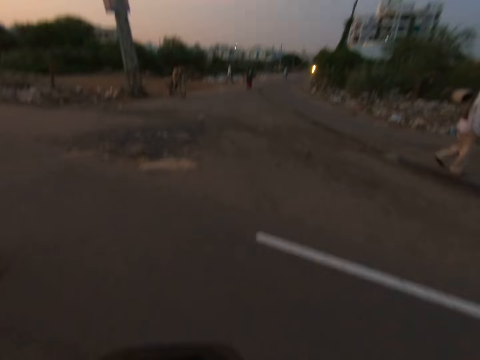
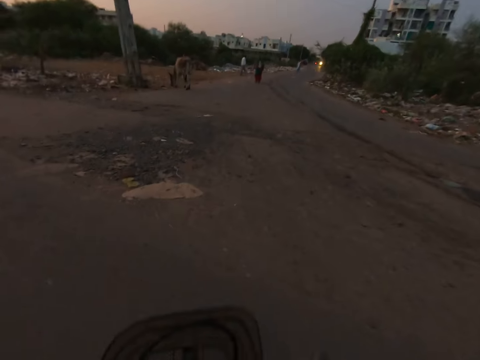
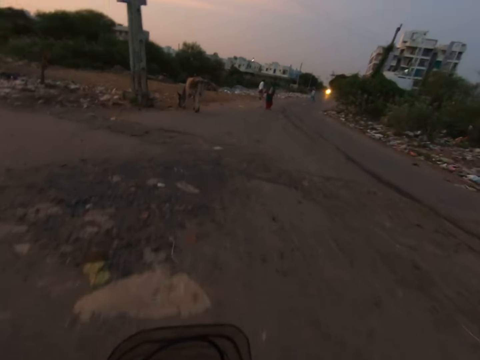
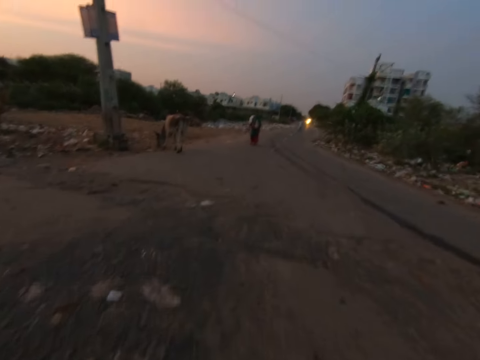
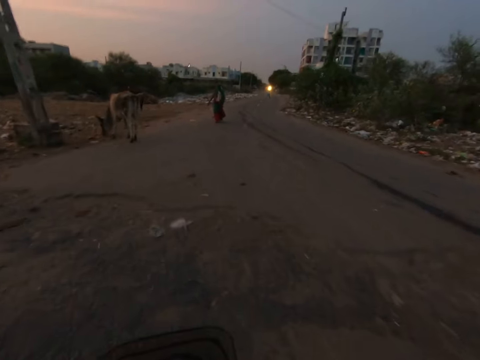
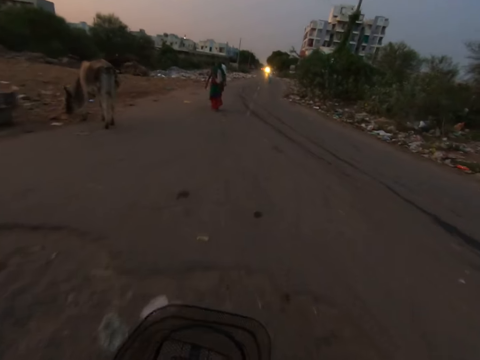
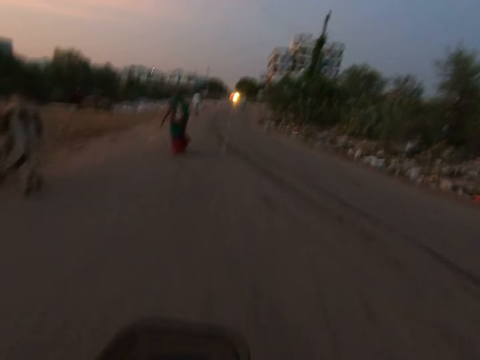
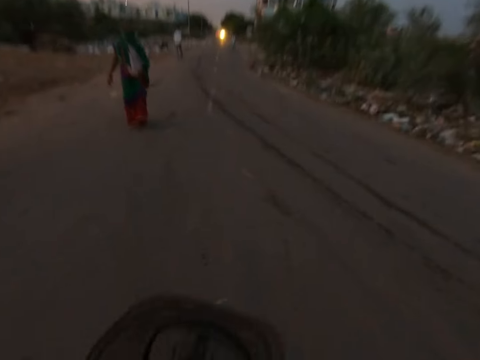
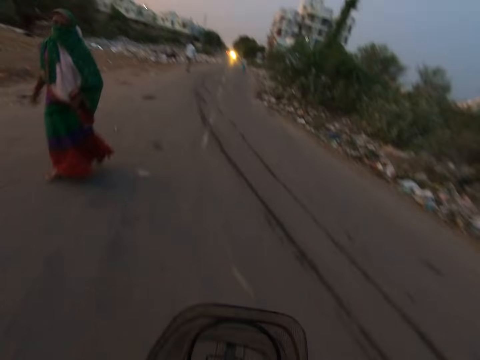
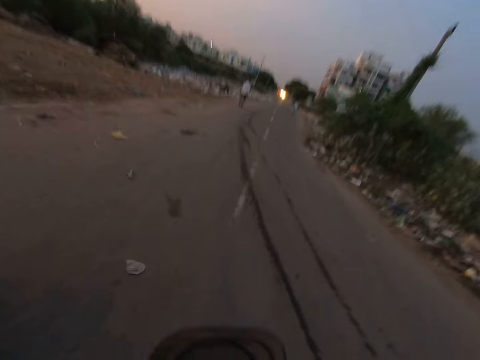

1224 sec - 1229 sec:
The camera wearer rides a bicycle.

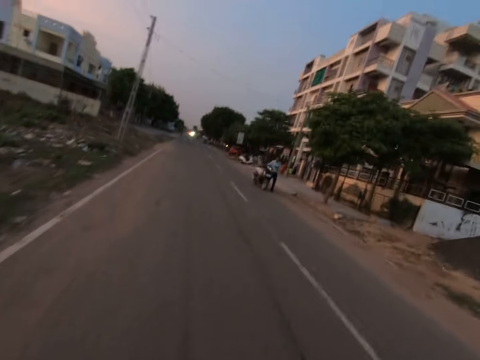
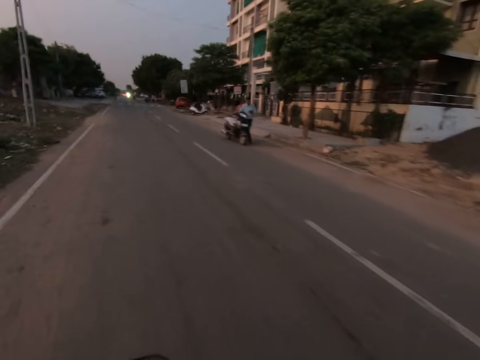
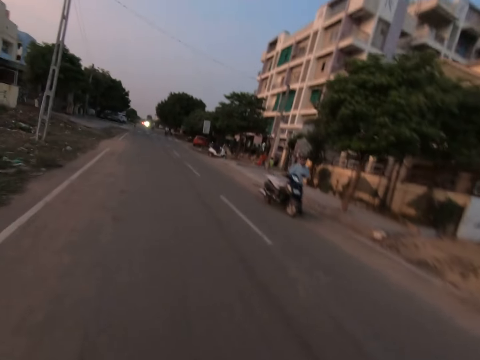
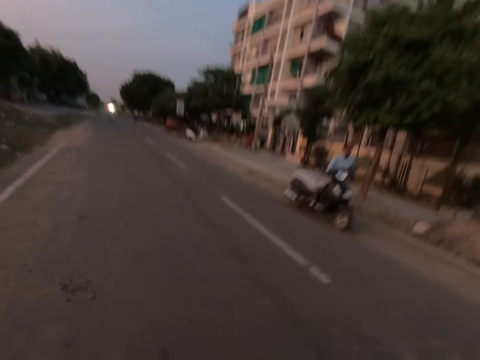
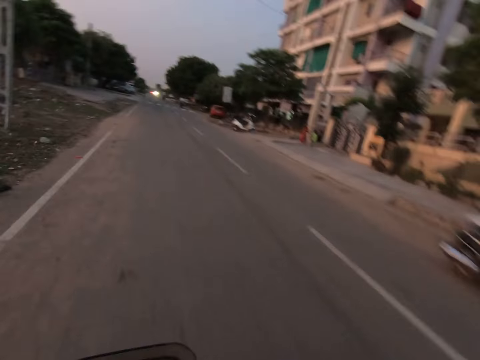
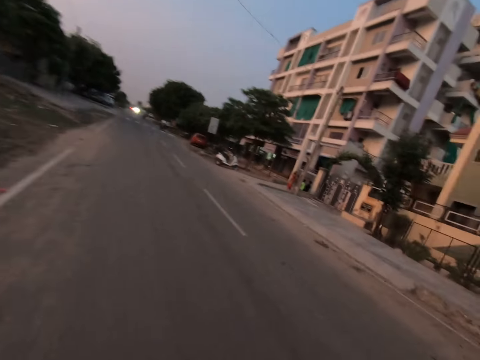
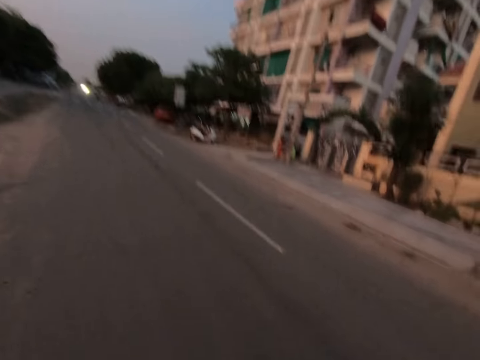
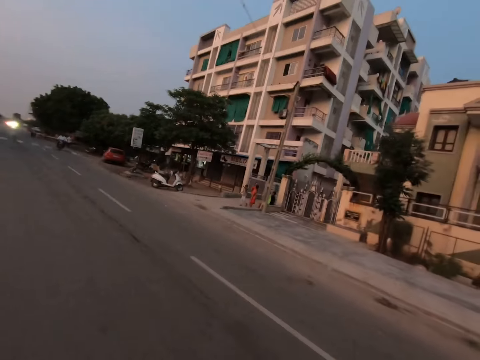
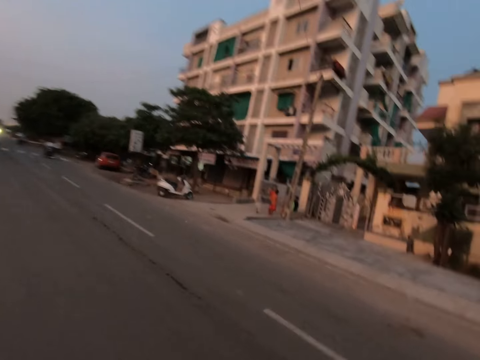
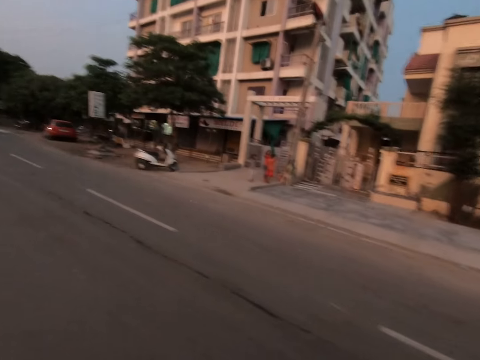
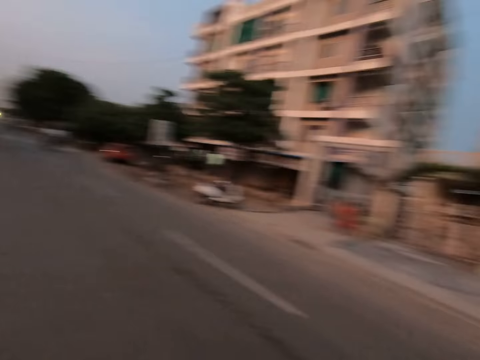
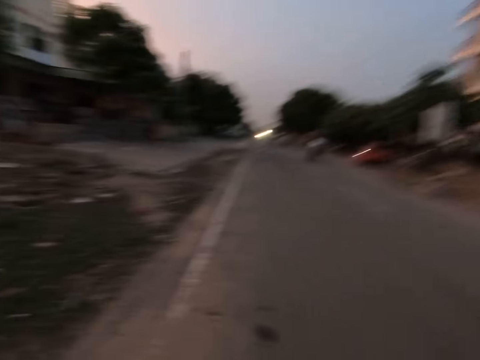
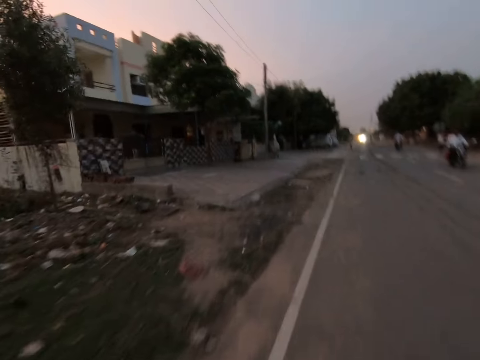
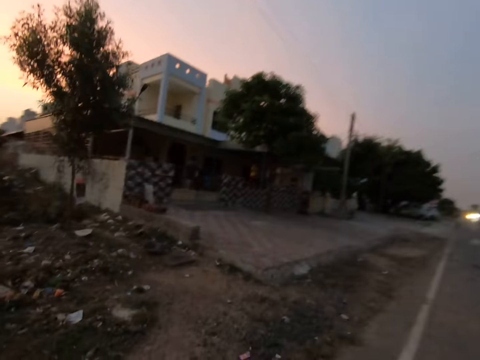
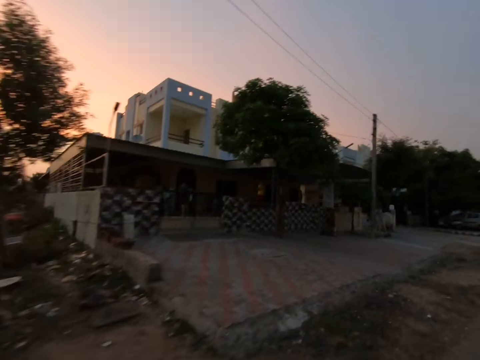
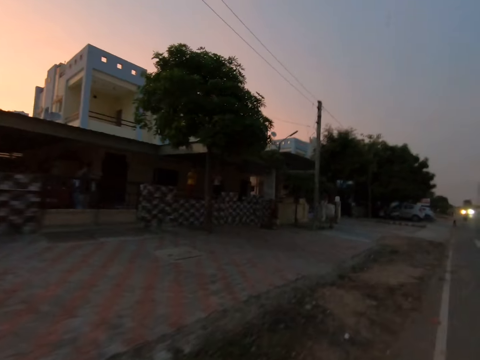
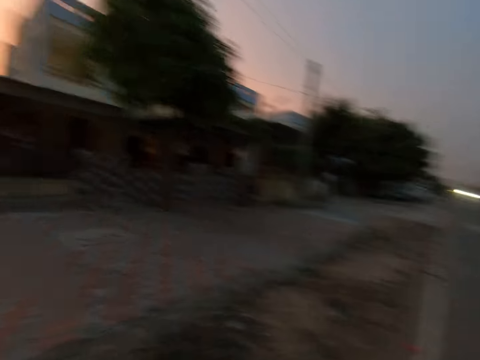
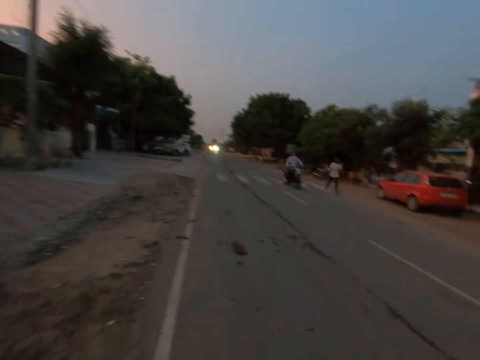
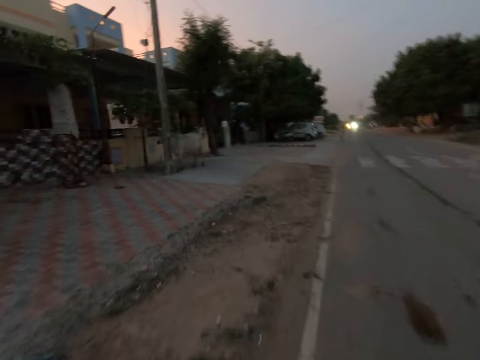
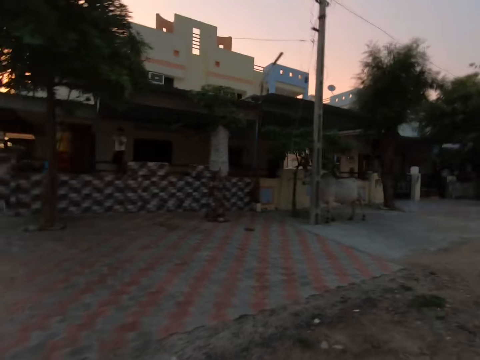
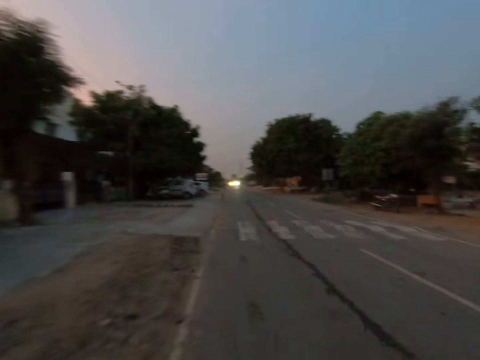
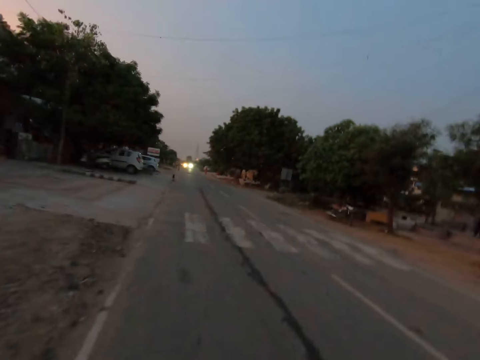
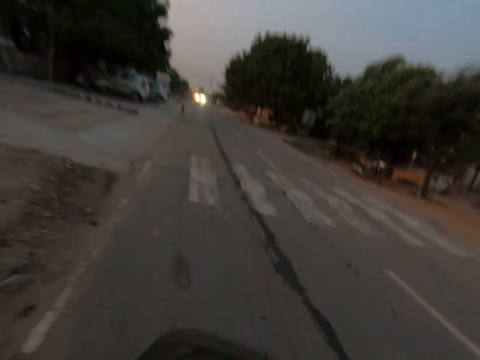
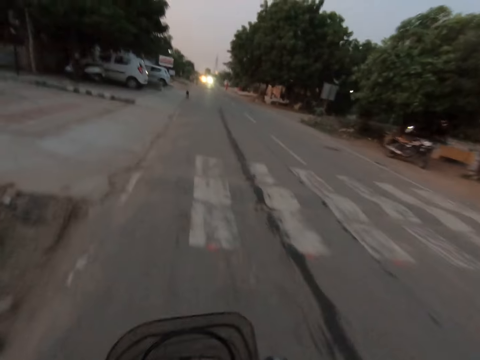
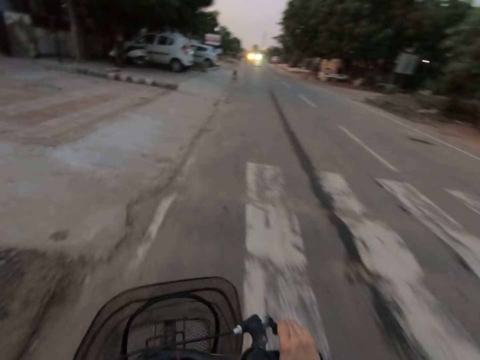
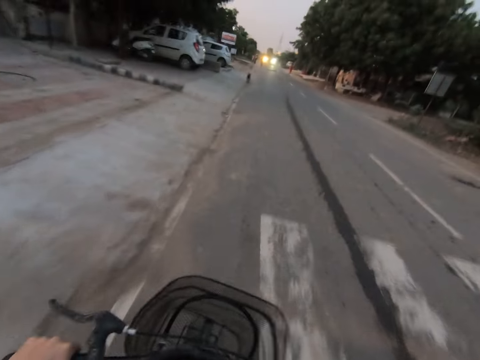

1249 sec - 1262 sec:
The camera wearer rides a bicycle and looks around. They ride the bicycle and look around.

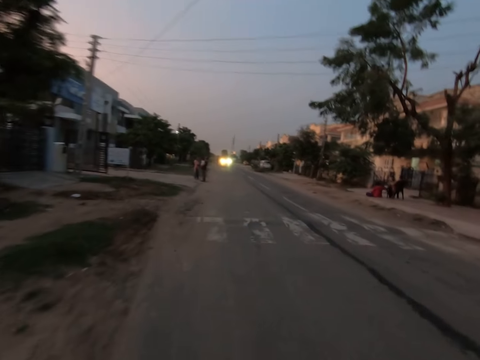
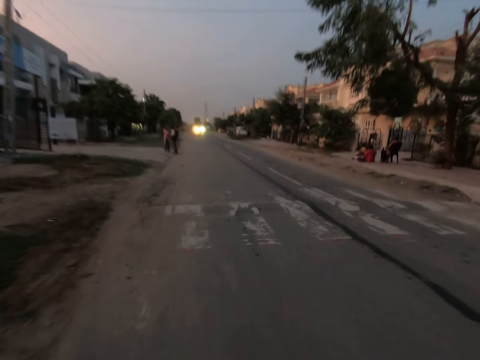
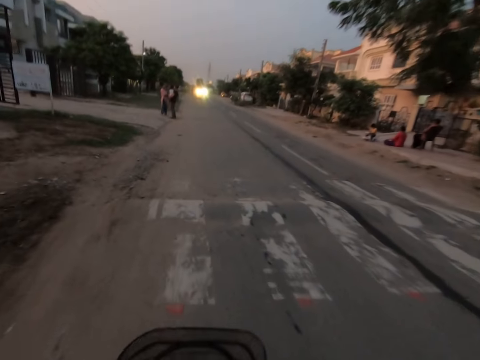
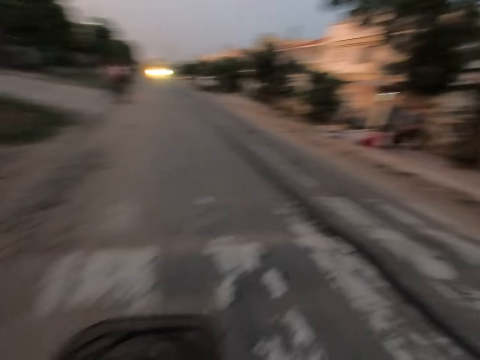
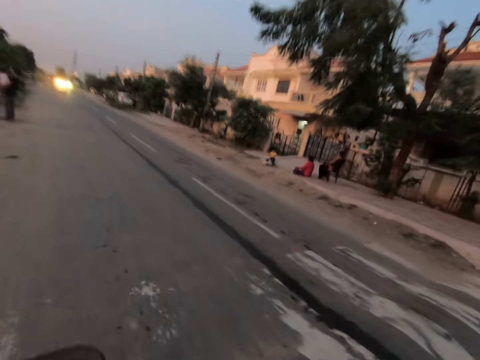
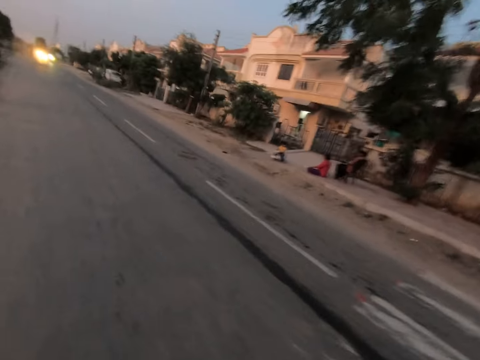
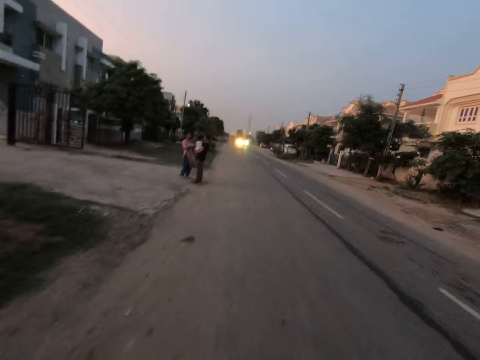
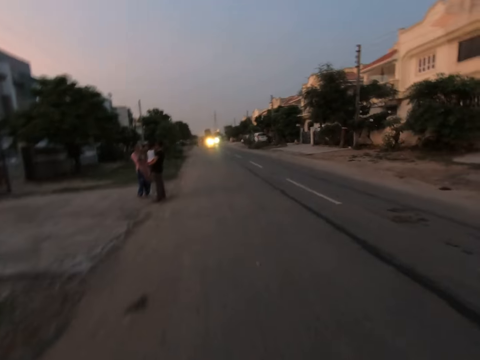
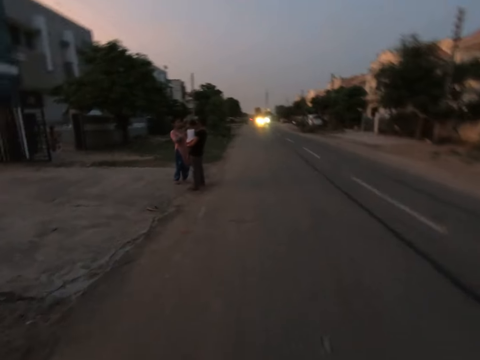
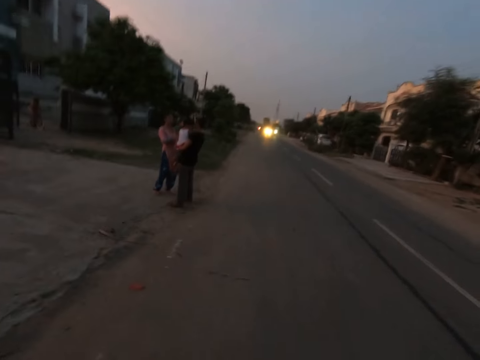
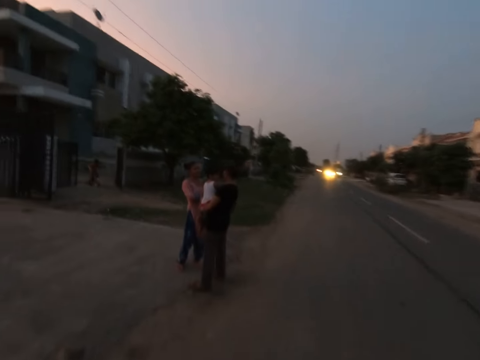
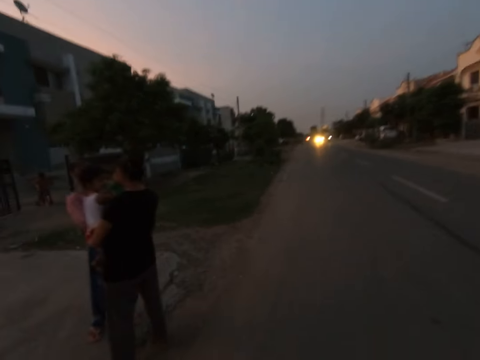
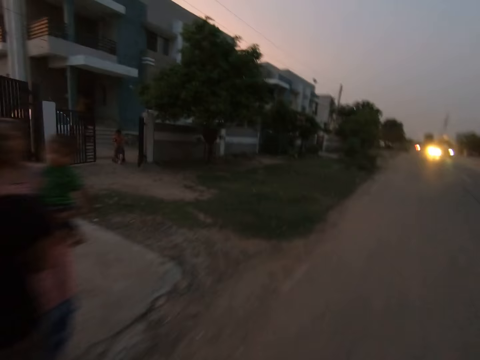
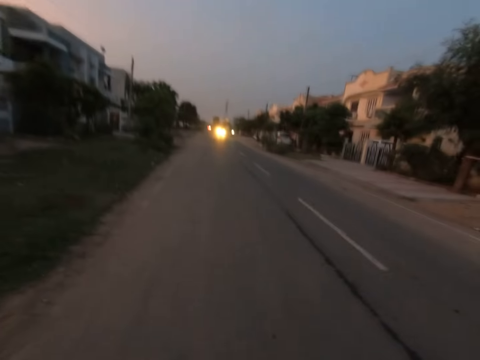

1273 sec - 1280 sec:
The camera wearer rides a bicycle and looks around.

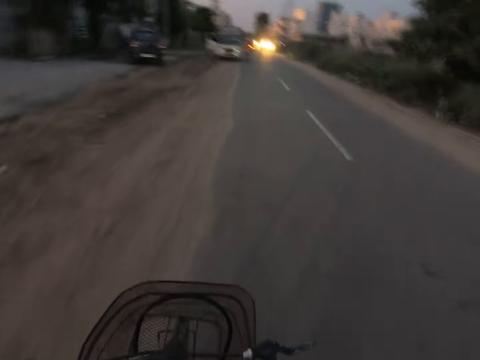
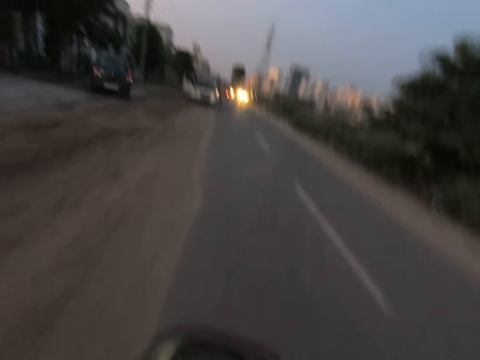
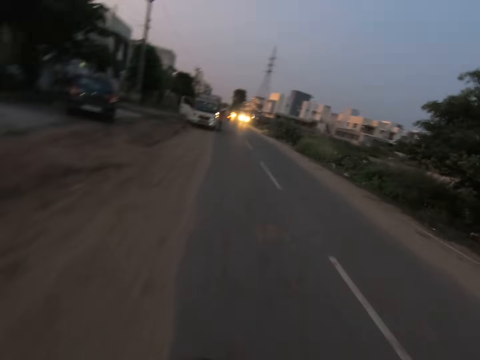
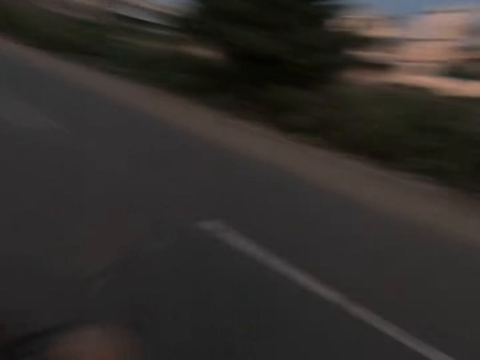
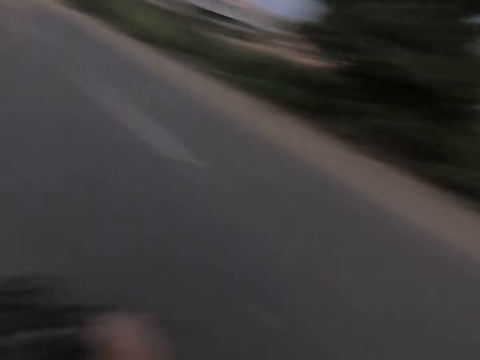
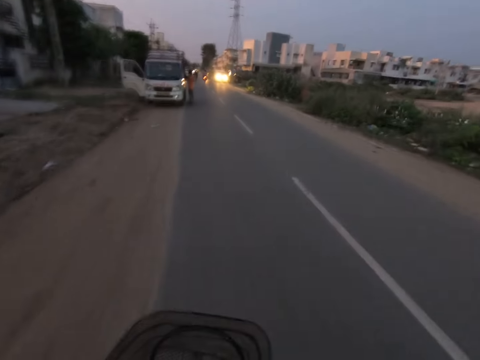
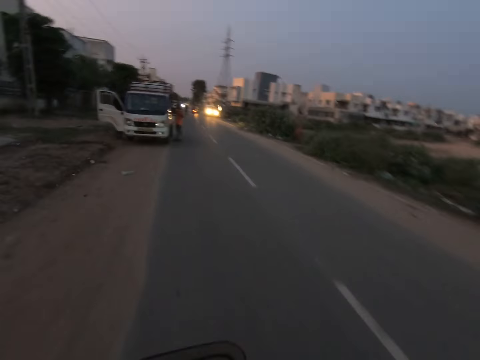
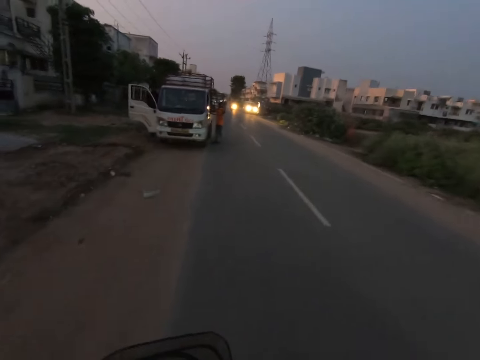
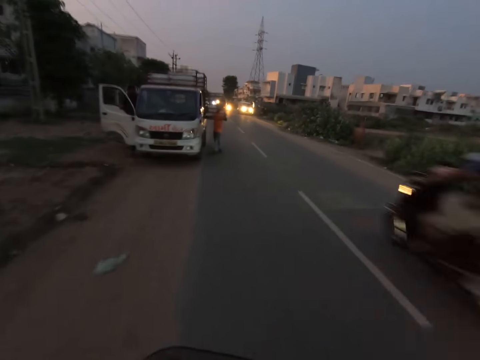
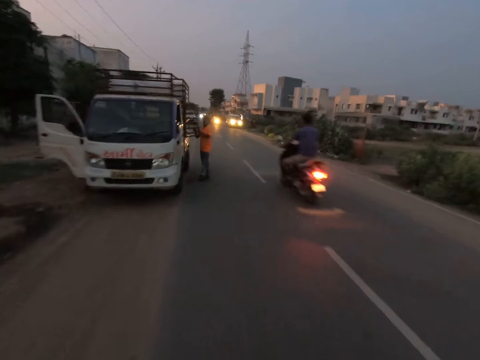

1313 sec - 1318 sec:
The camera wearer rides a bicycle and looks around.
